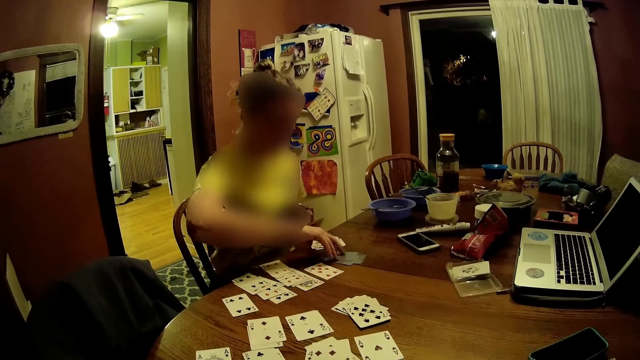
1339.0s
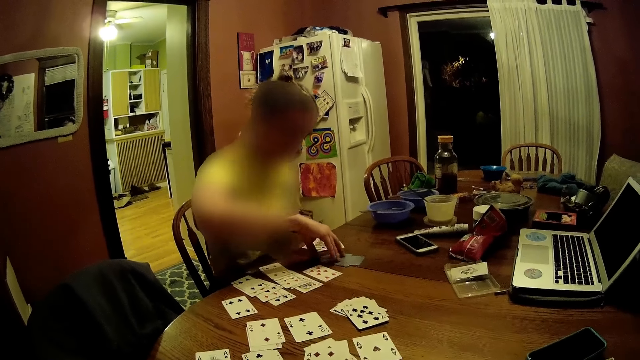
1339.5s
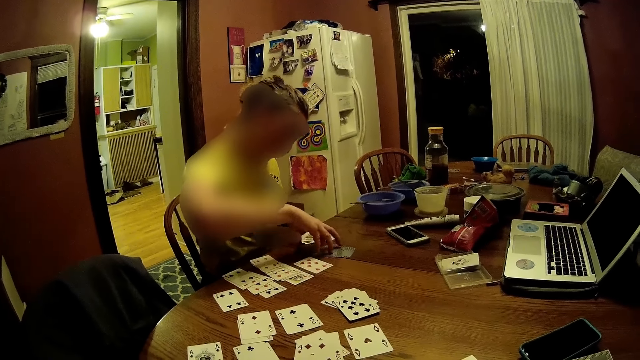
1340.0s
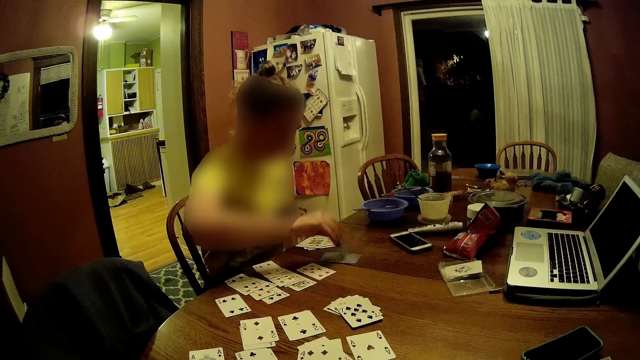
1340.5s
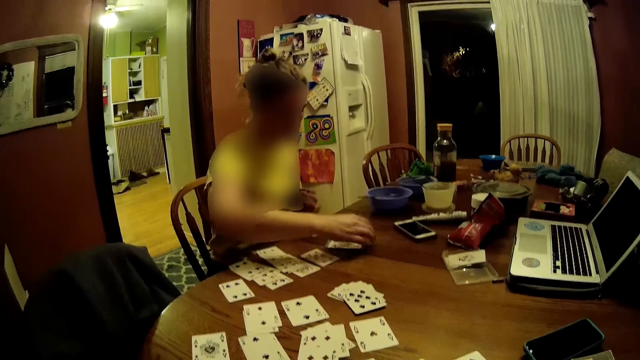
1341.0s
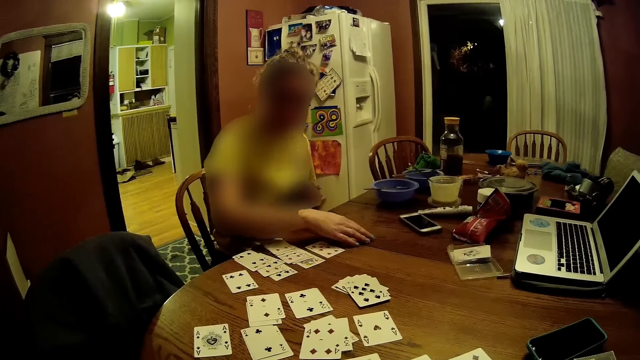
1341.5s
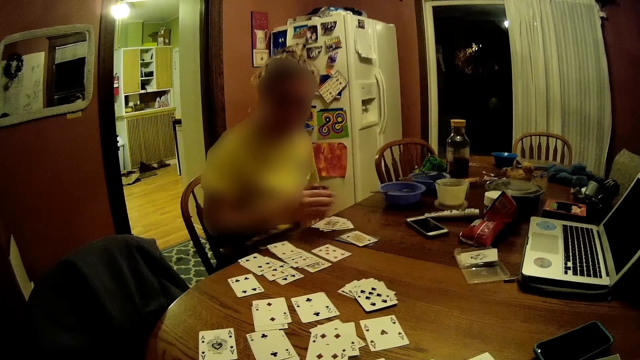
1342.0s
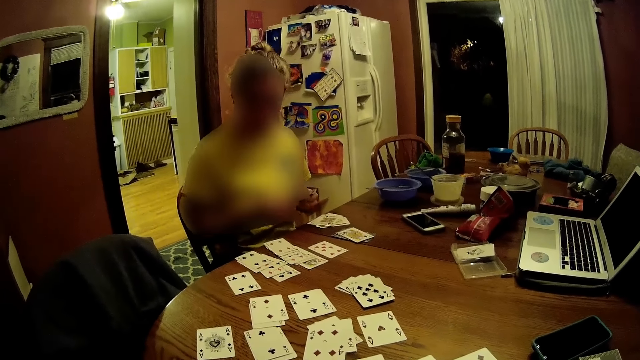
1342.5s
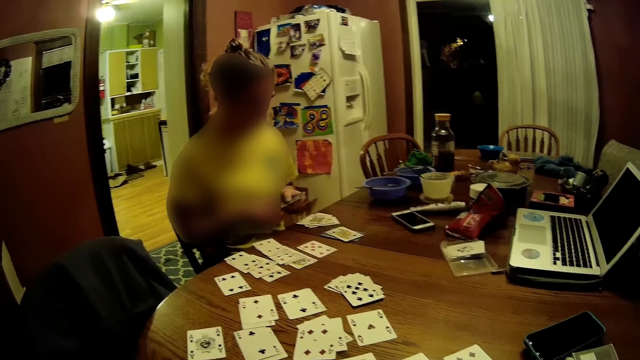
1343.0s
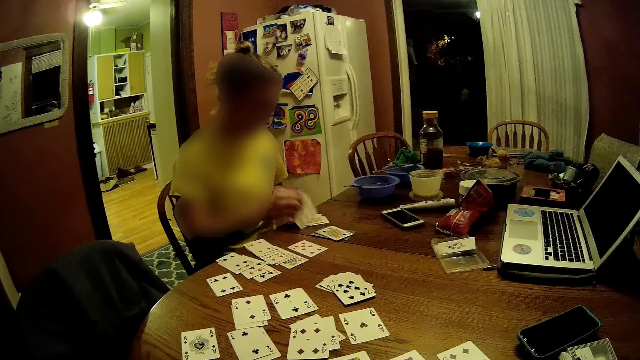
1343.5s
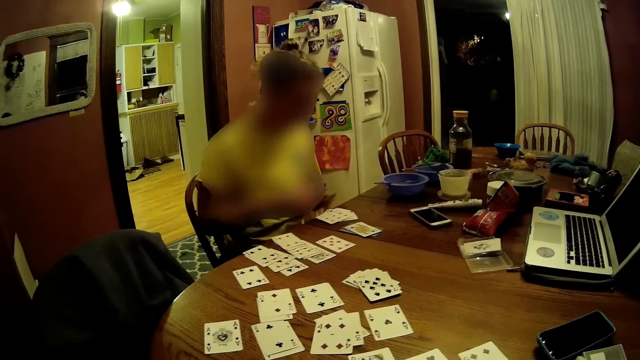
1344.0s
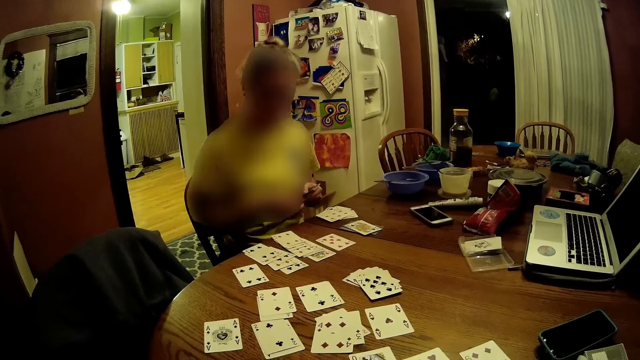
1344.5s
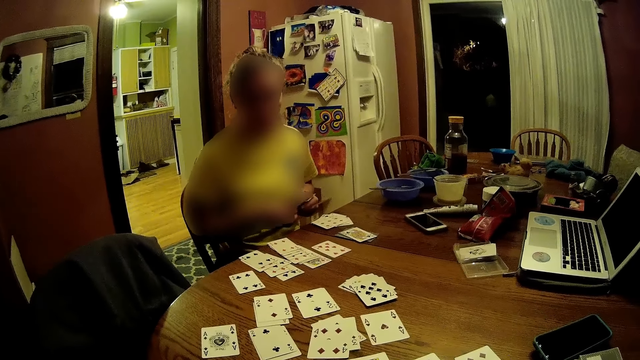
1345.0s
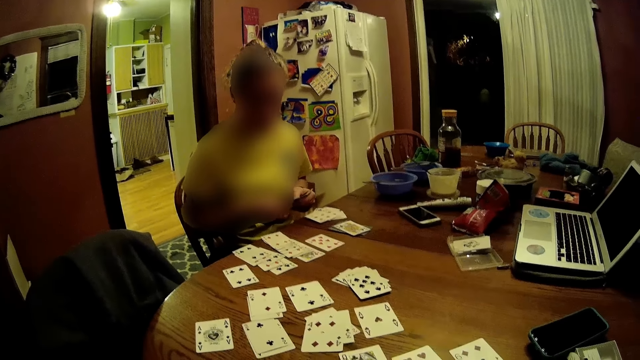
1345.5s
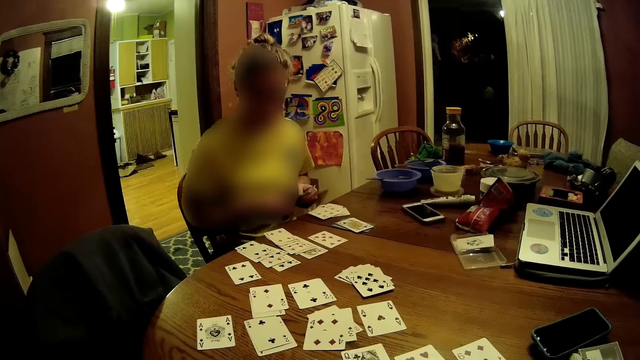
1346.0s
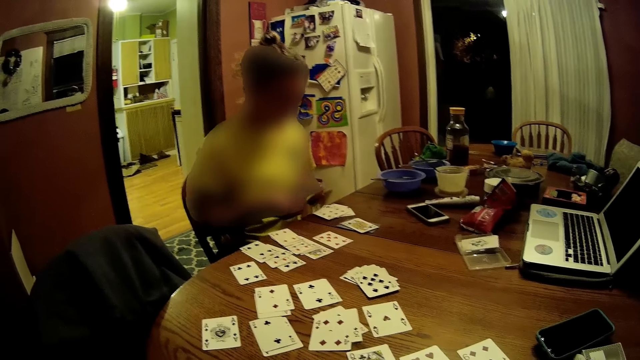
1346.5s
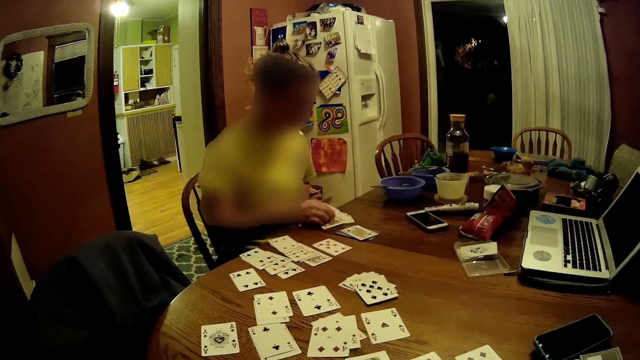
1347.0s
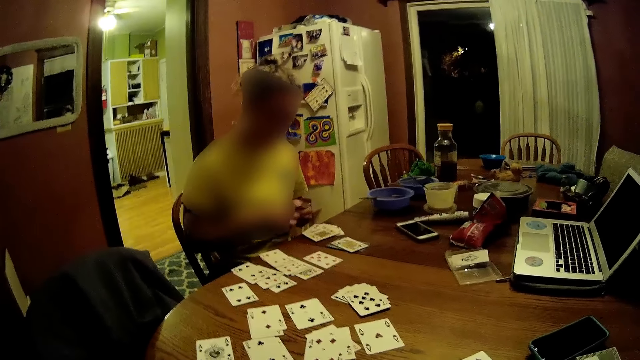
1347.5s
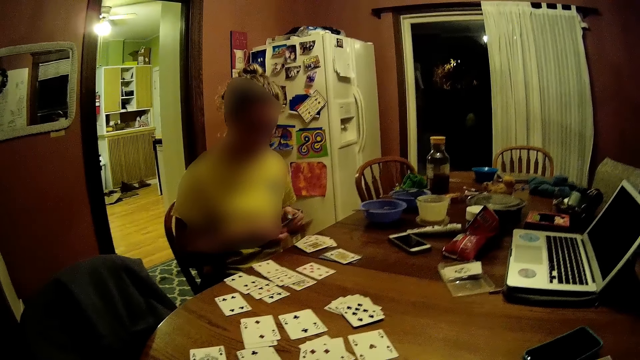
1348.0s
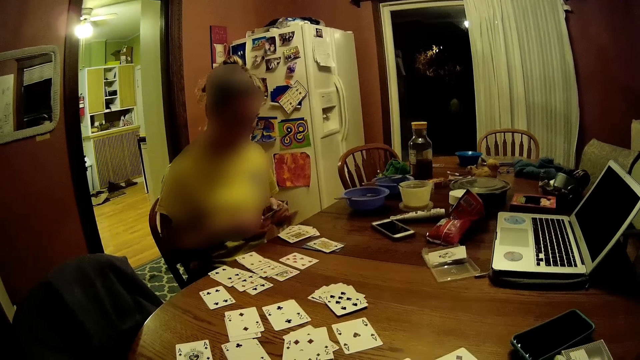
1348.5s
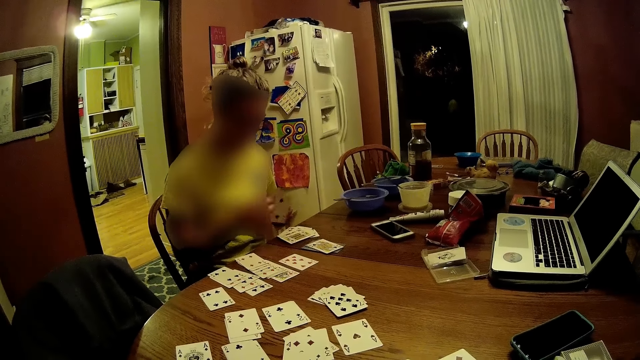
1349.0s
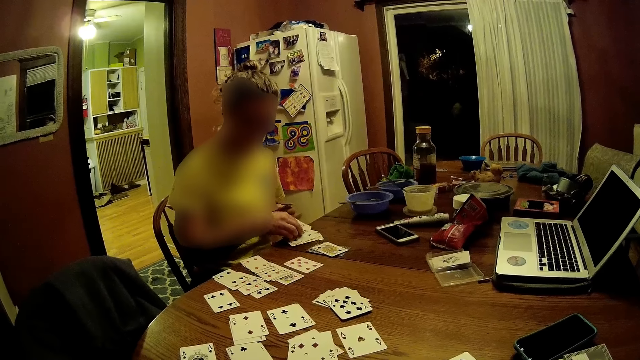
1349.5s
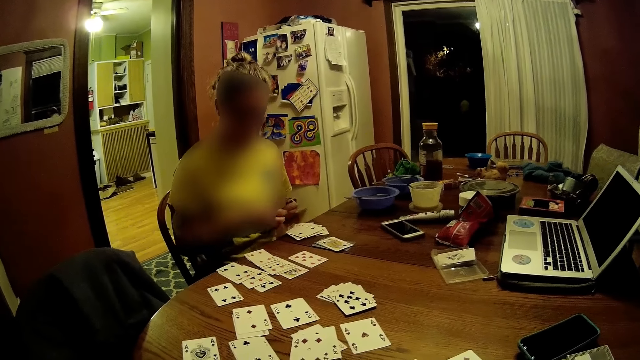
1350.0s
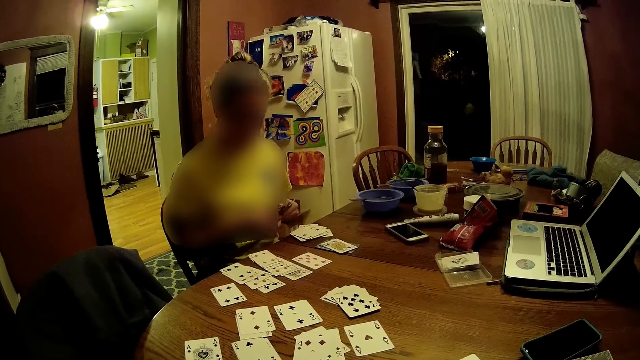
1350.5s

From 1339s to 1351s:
A woman takes some cards with her right hand from the cards in her left hand. The woman drops the cards in her right hand face up on the cards on the table. The woman takes some cards with her right hand from the cards in her left hand. The woman drops the cards in her right hand face up on the cards on the table. The woman takes some cards with her right hand from the cards in her left hand. The woman drops the cards in her right hand face up on the cards on the table.

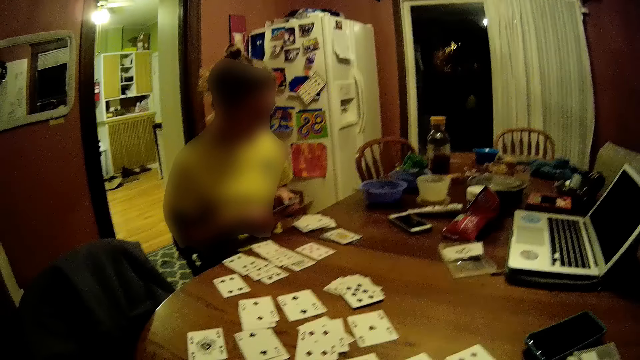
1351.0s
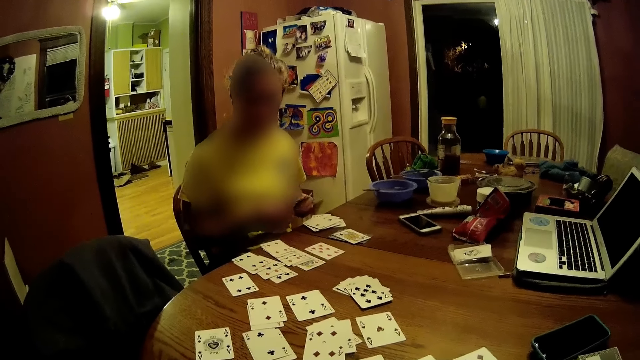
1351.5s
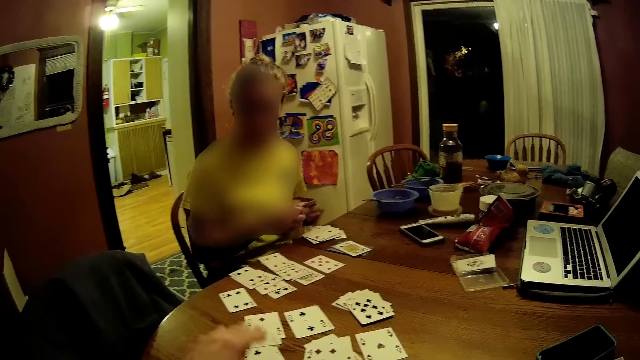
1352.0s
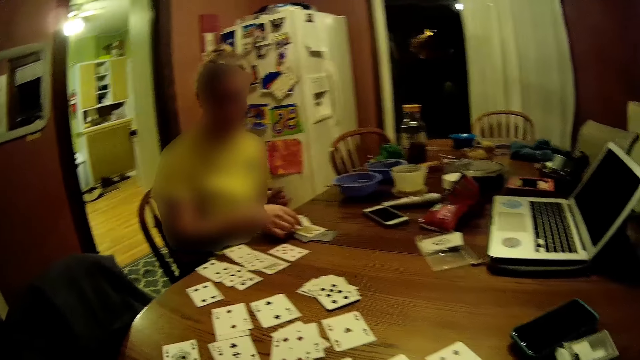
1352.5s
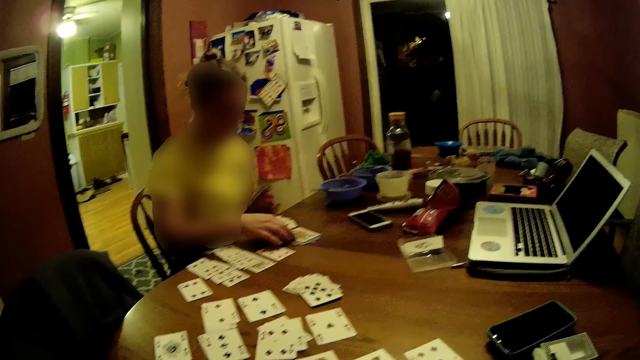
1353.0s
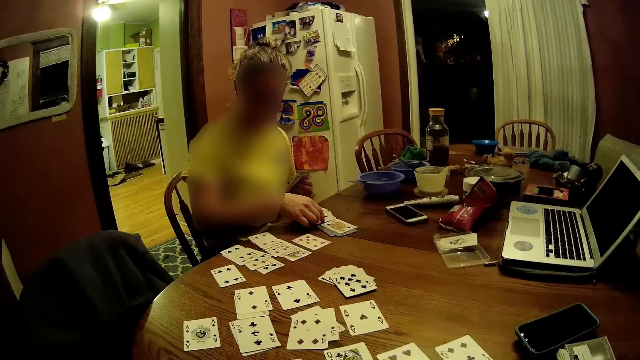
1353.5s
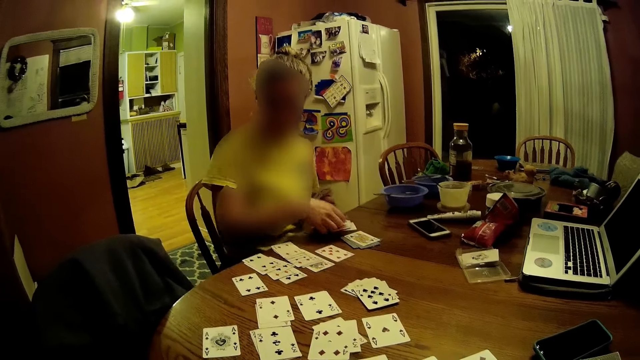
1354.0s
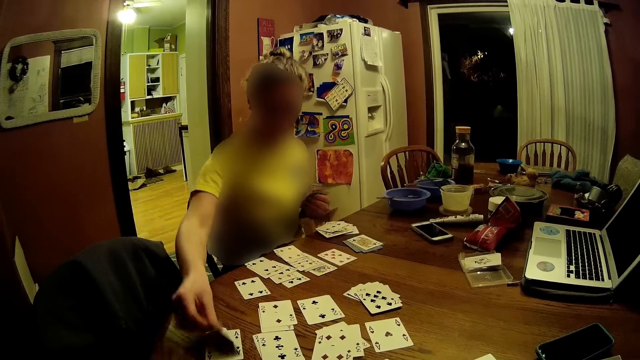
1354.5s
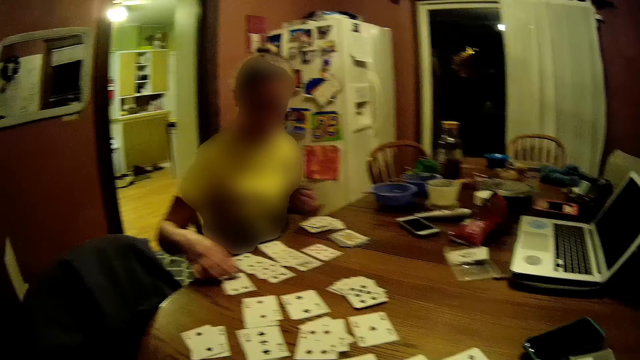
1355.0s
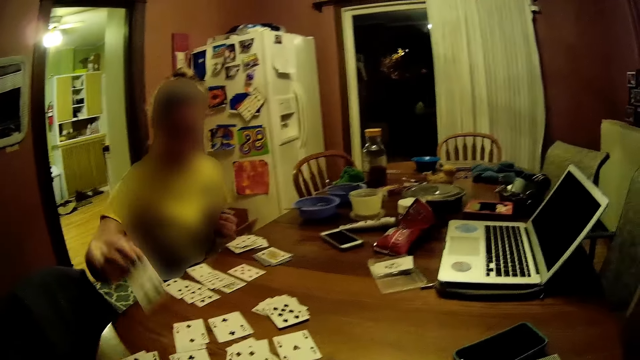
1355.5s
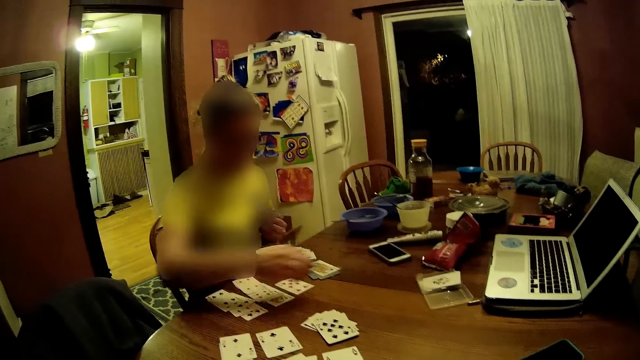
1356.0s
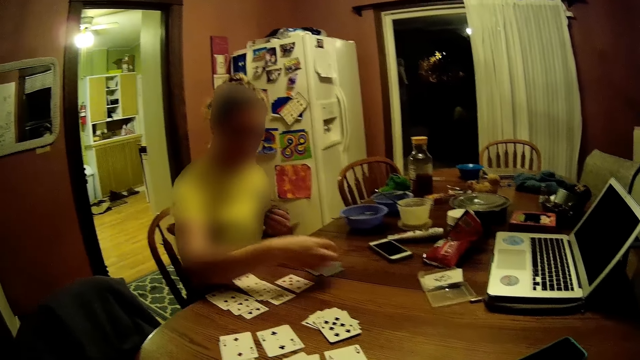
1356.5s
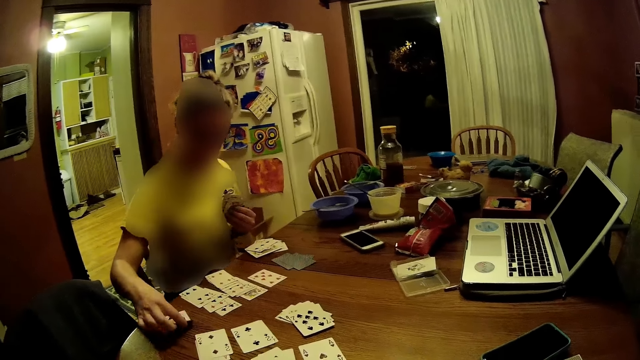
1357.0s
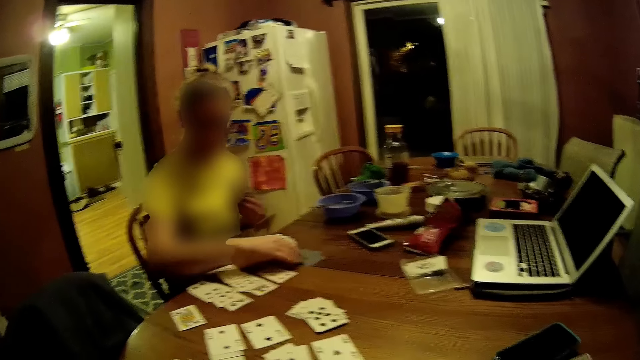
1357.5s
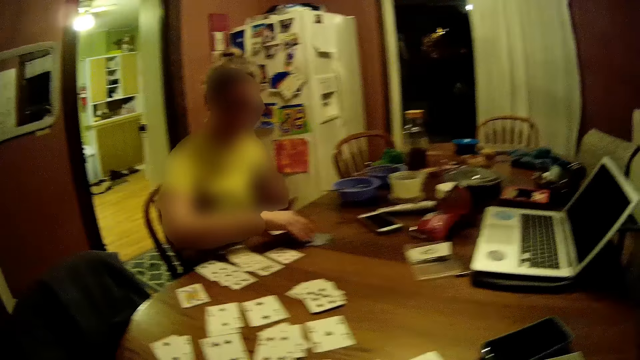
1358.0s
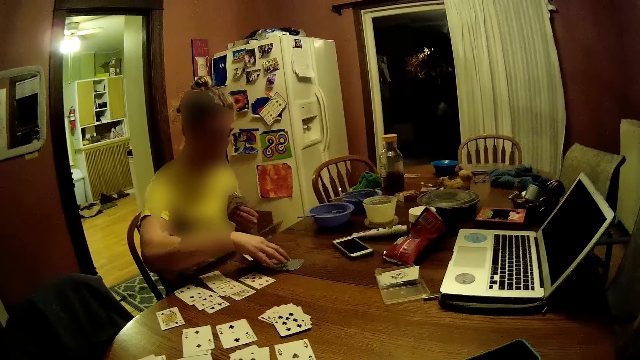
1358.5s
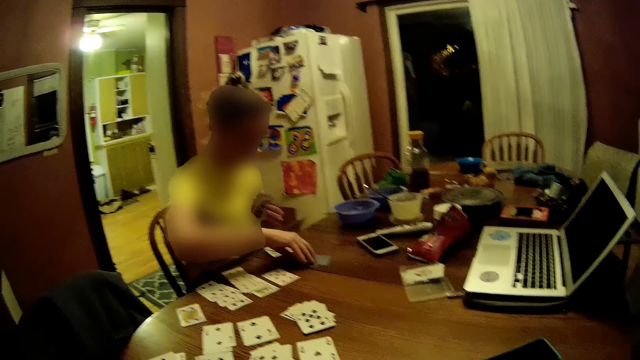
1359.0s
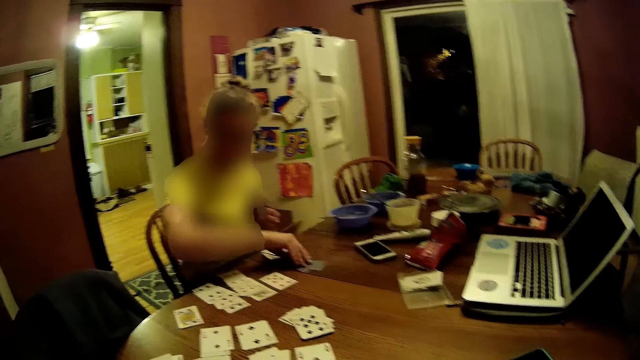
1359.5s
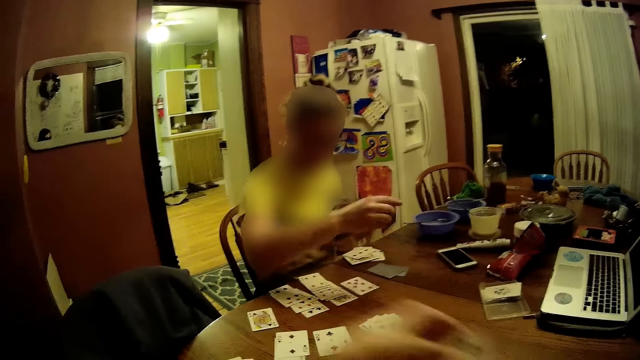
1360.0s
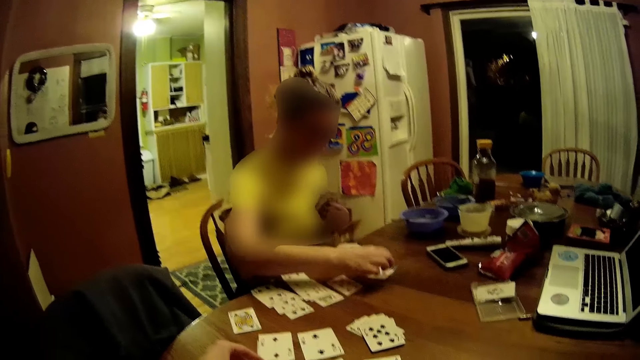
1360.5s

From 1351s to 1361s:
The camera wearer drops a card in his left hand face up on some cards on the table. A woman moves the card on the deck of cards on the table with her right hand. The camera wearer moves his hand forward. The woman takes a card from the cards on the table with her right hand. The woman drops the card in her right hand face up on a card on the table. The woman takes a card from the table with her right hand. The woman drops the card in her right hand face up on some cards on the table. The woman takes the card on the deck of cards on the table with her right hand. The woman drops the card in her right hand face up on the table. The woman flips a card on the deck of cards on the table with her right hand. The camera wearer drops a card in his left hand face up on some cards on the table. He moves his hand.
